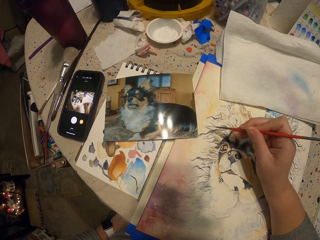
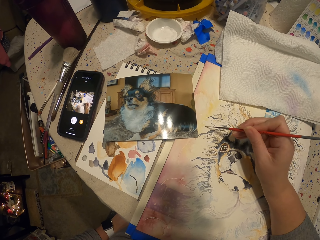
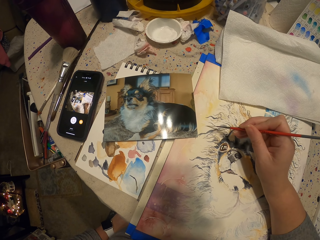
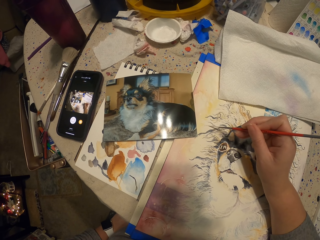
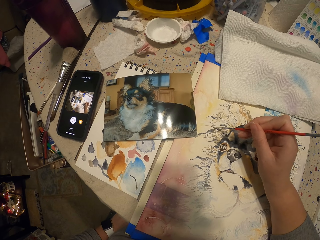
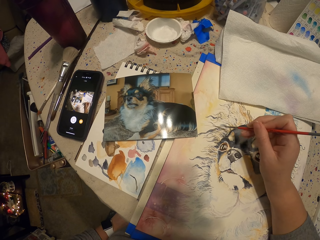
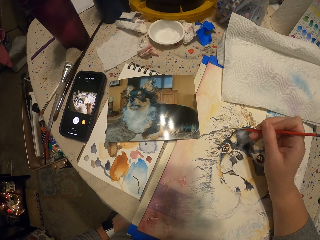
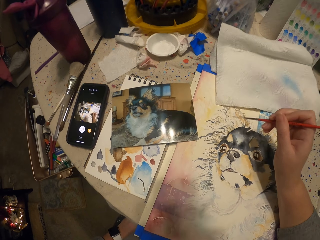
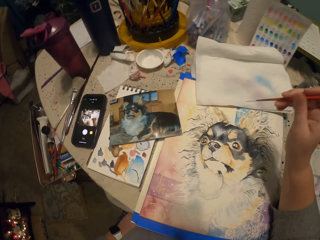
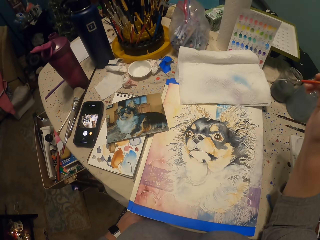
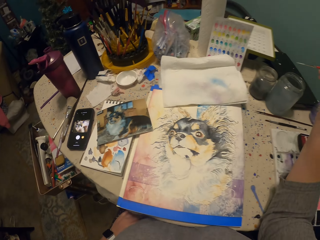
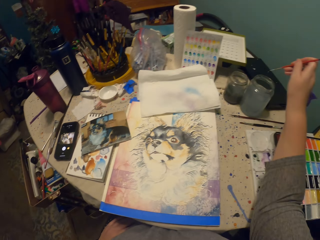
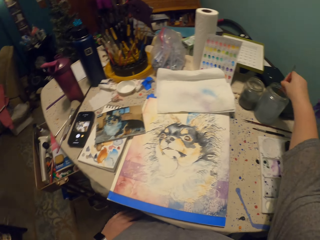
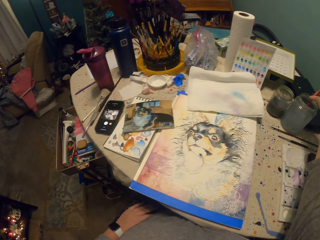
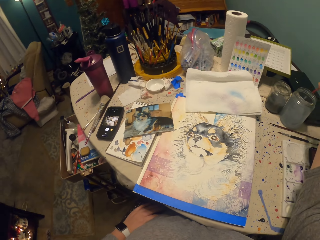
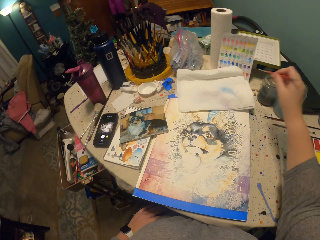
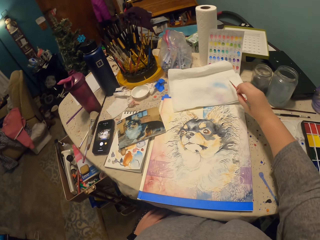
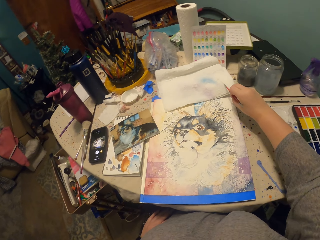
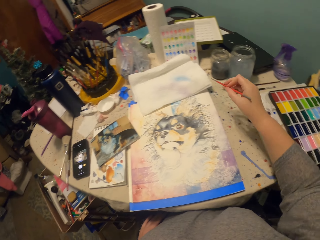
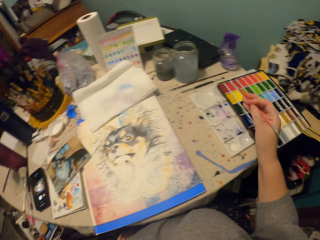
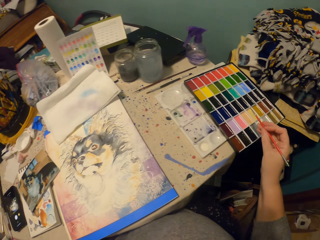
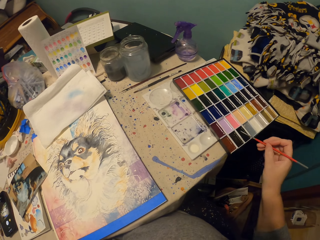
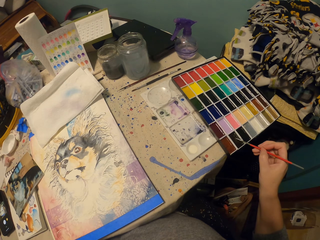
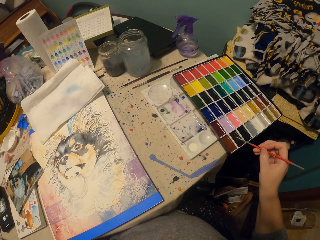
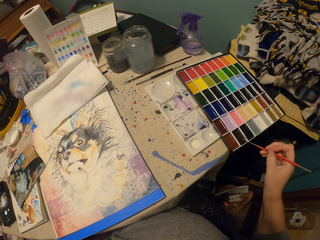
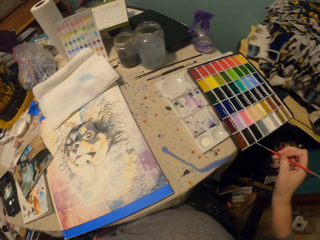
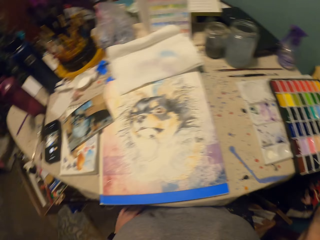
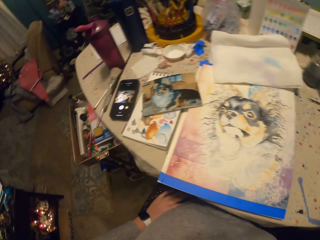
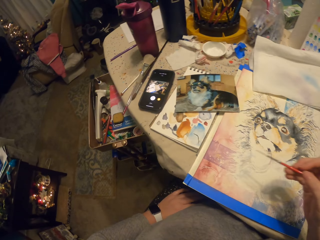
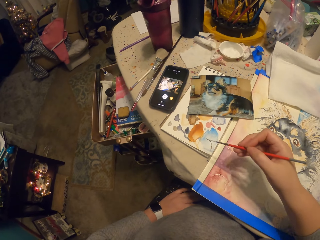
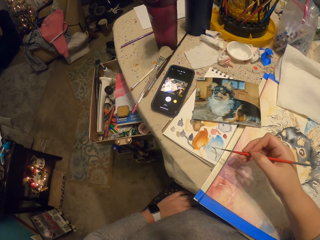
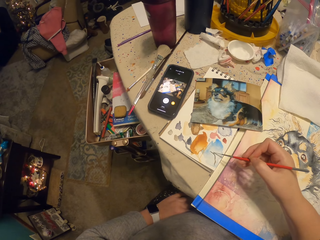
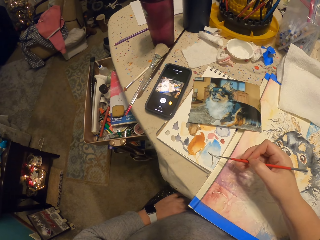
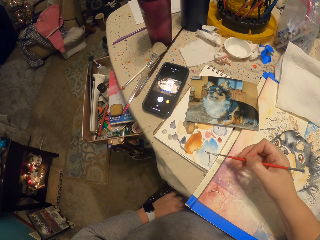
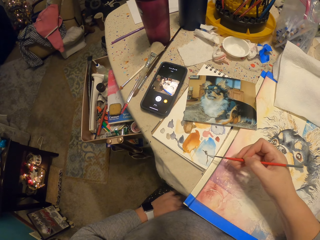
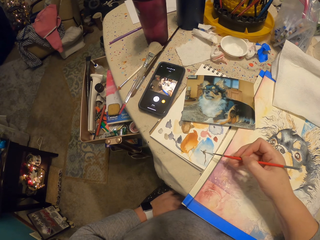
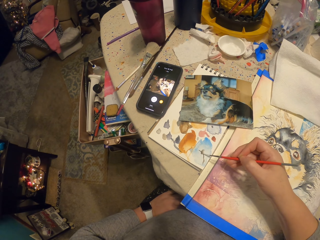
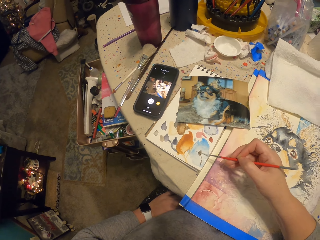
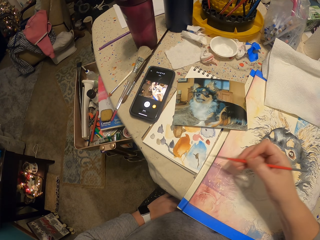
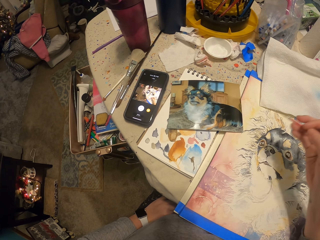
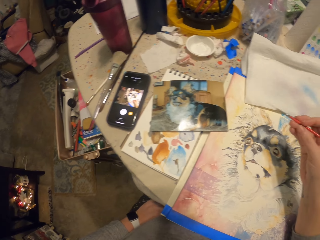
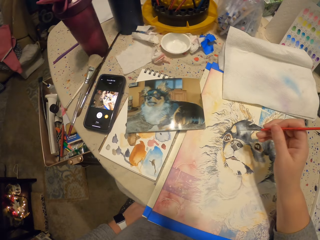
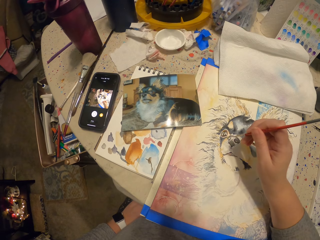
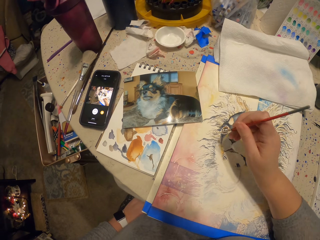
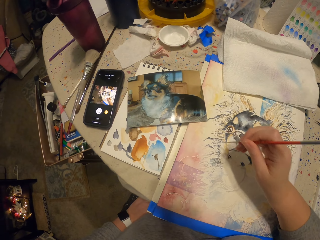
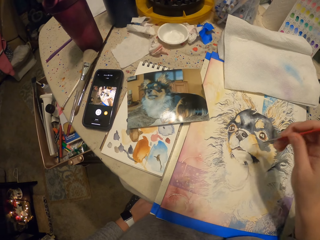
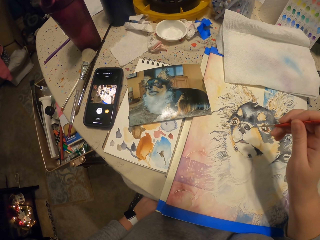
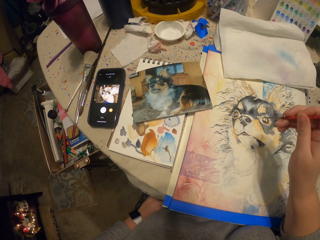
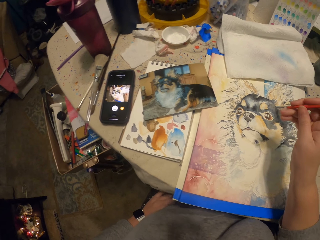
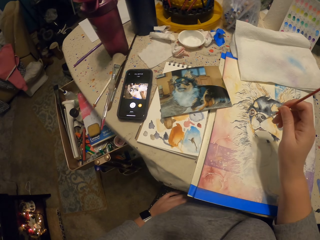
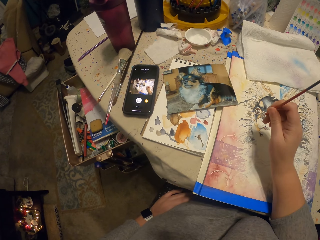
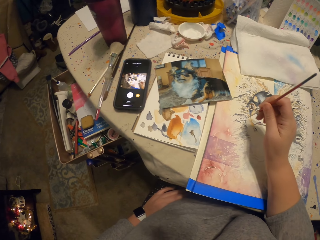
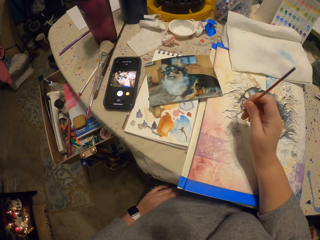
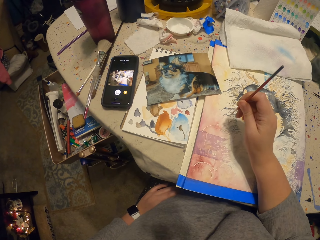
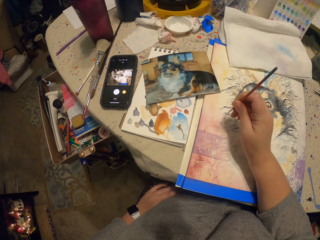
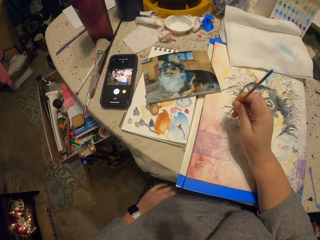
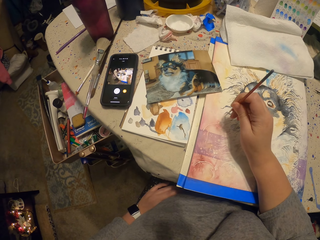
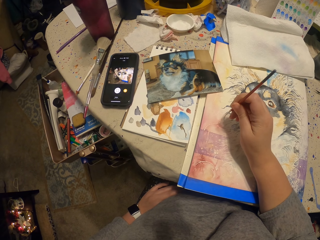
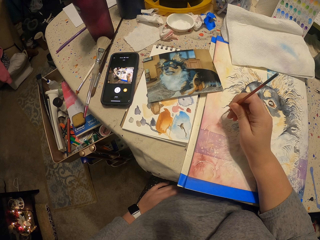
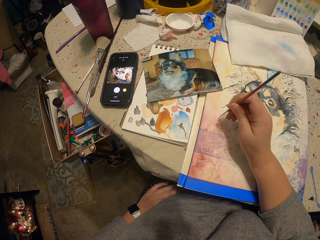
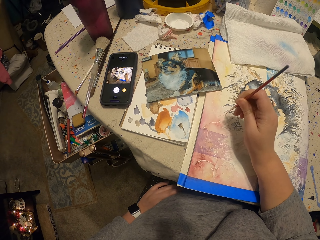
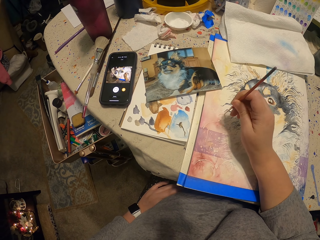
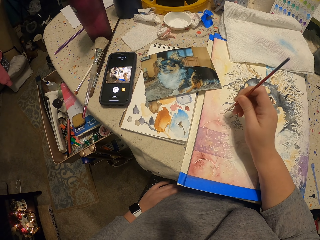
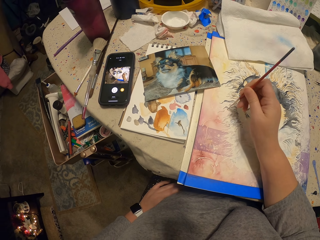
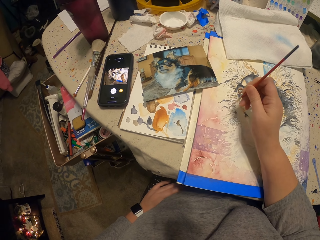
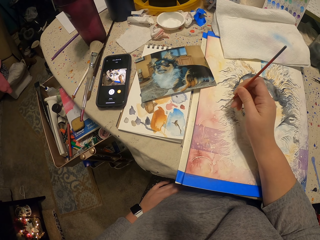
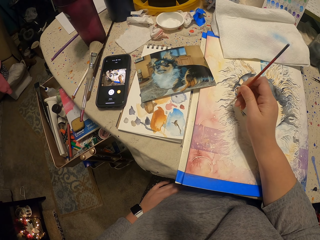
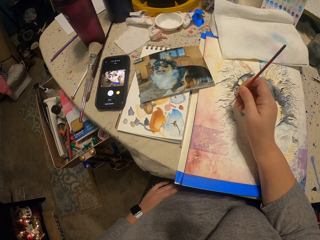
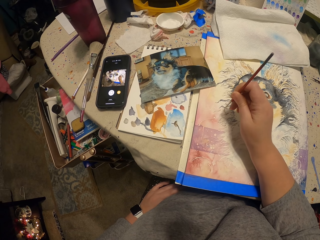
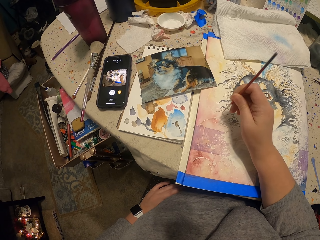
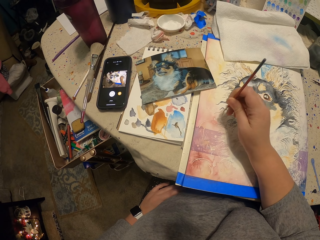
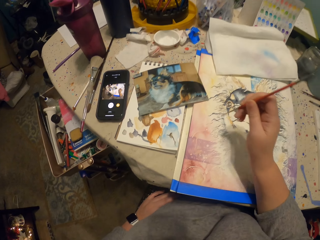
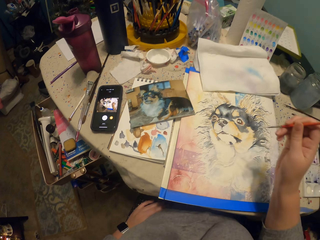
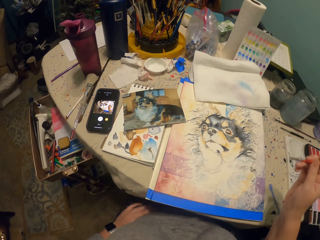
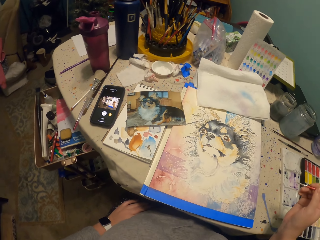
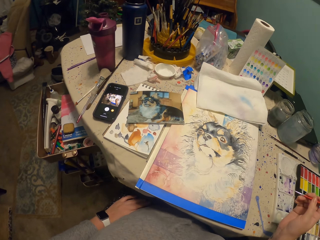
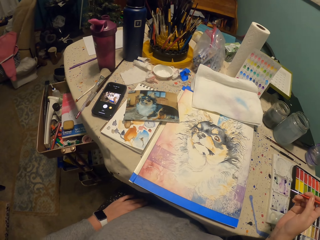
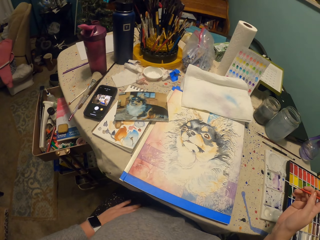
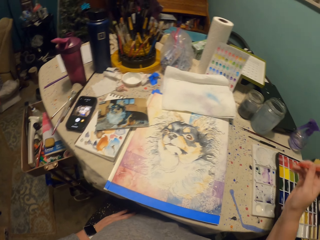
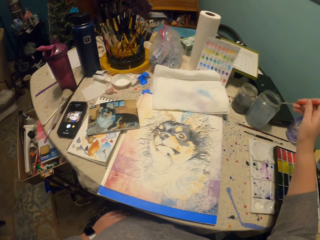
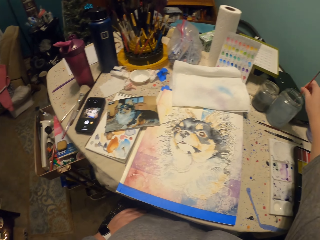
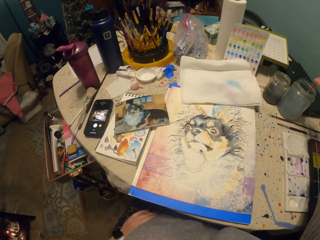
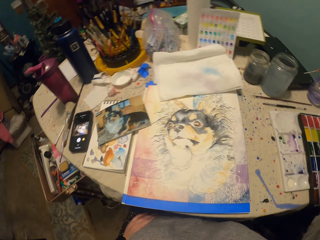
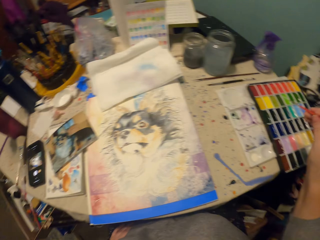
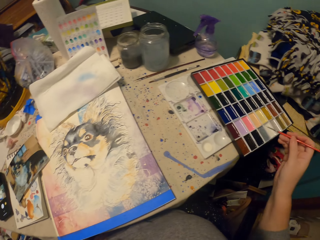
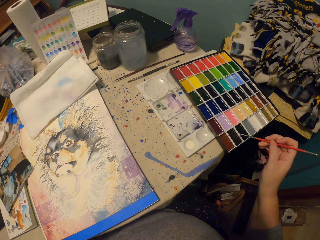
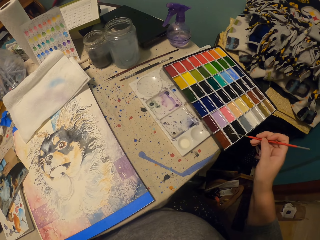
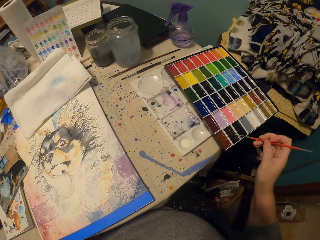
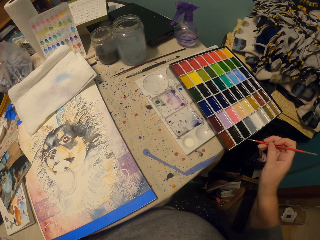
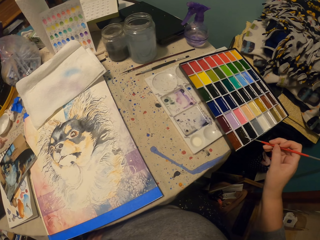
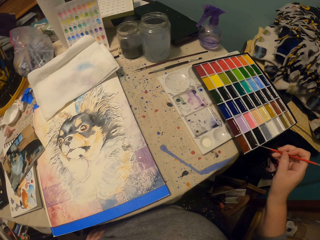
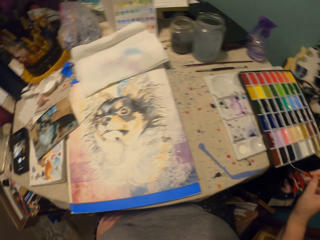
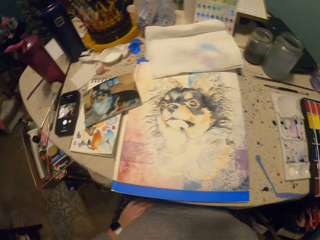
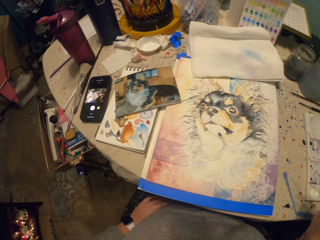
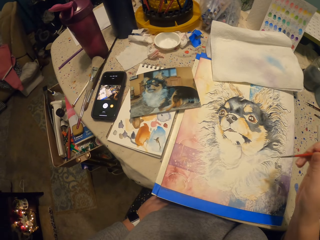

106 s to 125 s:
The camera wearer lifts up the paint brush. They dip the brush in the plastic tin on the table. They wipe the brush on the piece of paper on the table. They dip the paint brush in the paint box on the table. They wipe the brush on the piece of paper on the table. They paint the drawing. They draw a picture on the piece of paper on the table. They paint the drawing. They dip the brush in the plastic tin on the table. They turn around. They dip the paint brush in the paint box on the table.

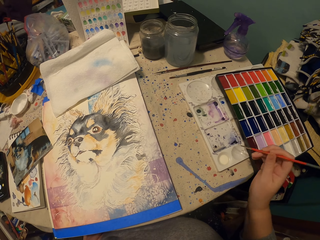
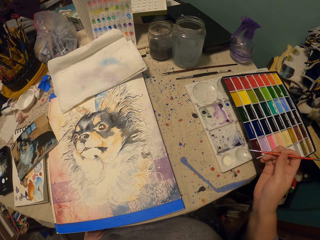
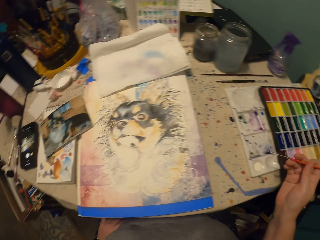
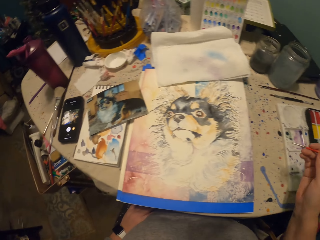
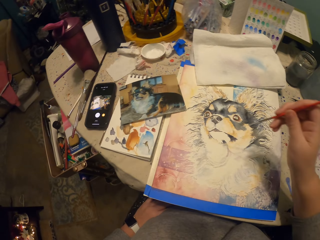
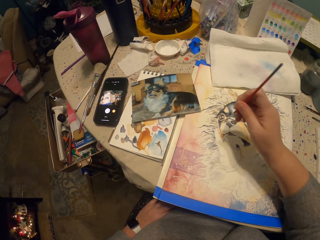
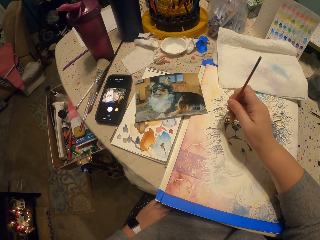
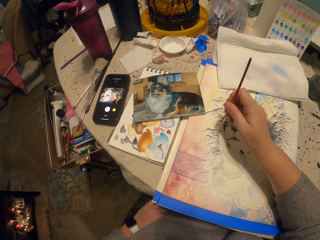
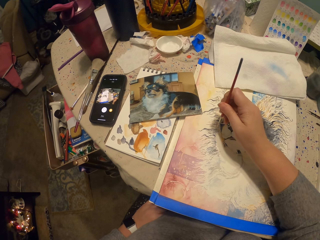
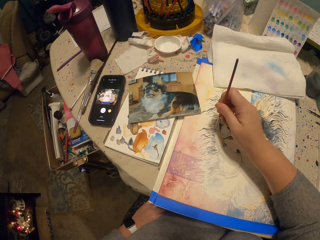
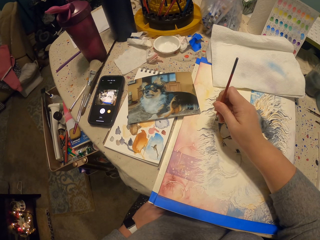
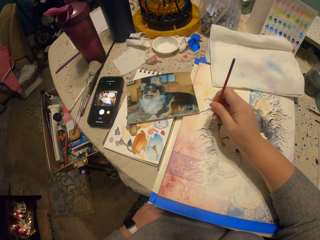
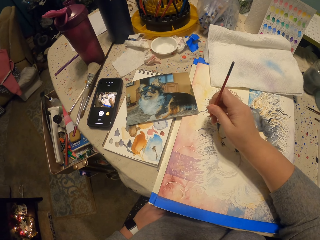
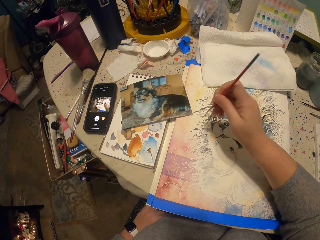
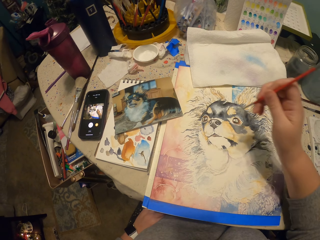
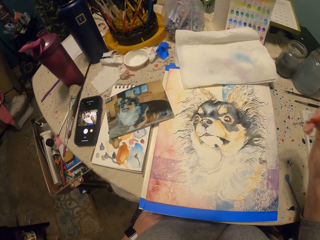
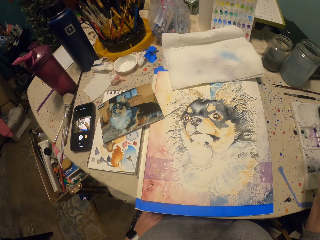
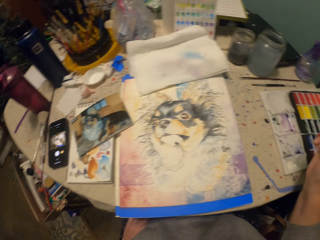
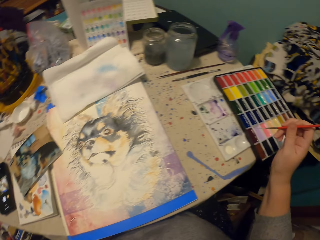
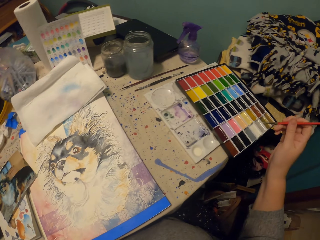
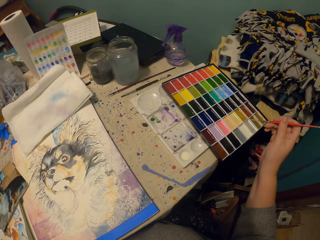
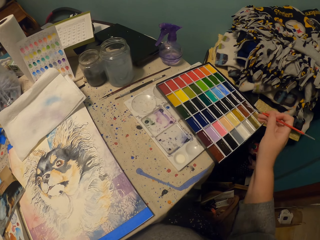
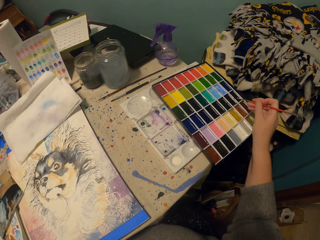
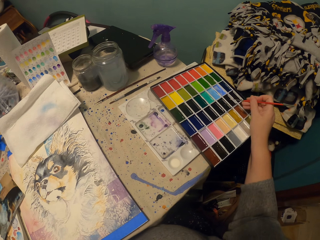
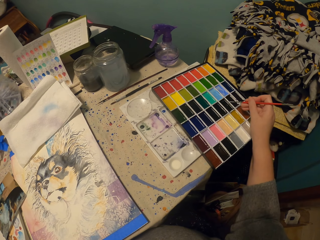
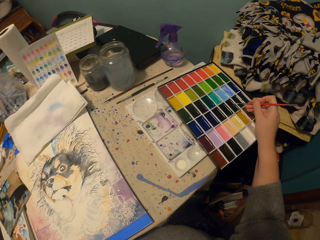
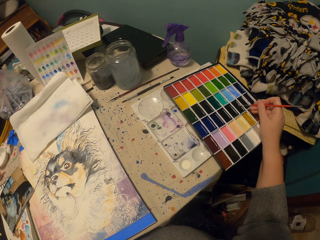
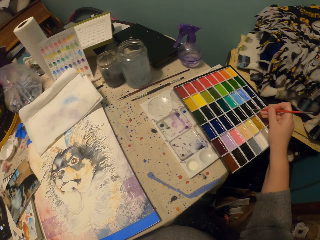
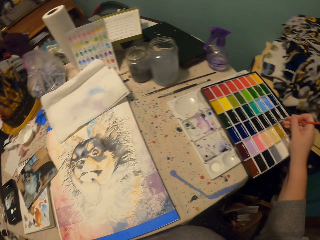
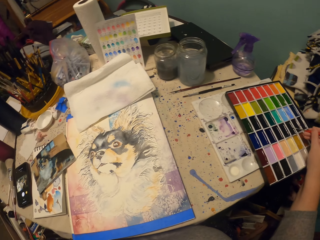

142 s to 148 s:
The camera wearer draws a picture on the piece of paper on the table. They paint the drawing. They dip the paint brush in the paint box on the table.
